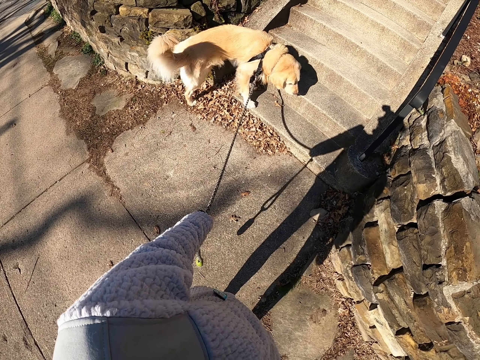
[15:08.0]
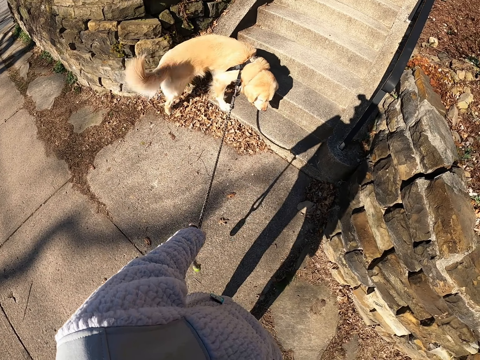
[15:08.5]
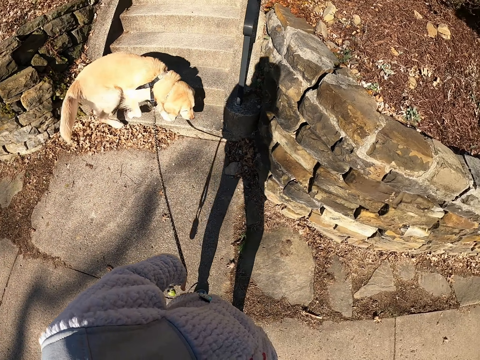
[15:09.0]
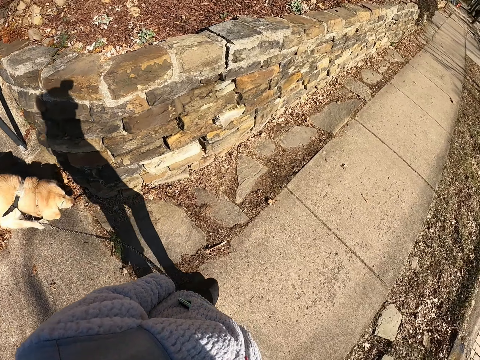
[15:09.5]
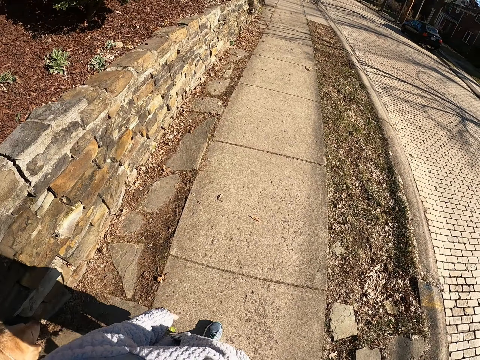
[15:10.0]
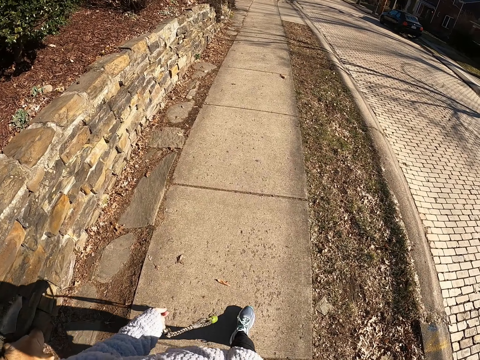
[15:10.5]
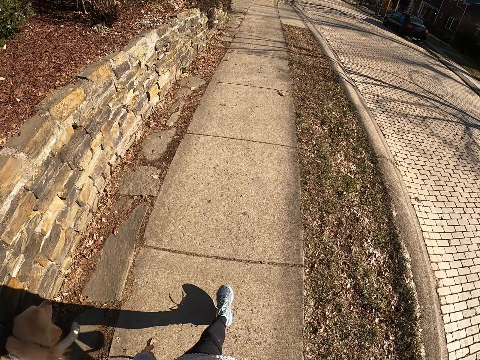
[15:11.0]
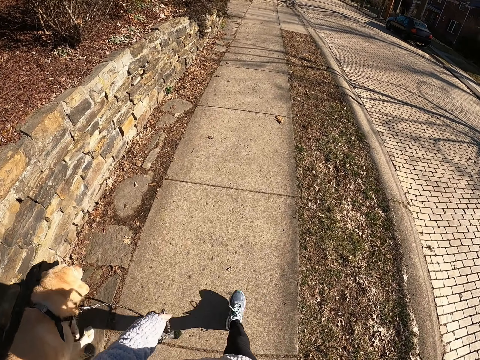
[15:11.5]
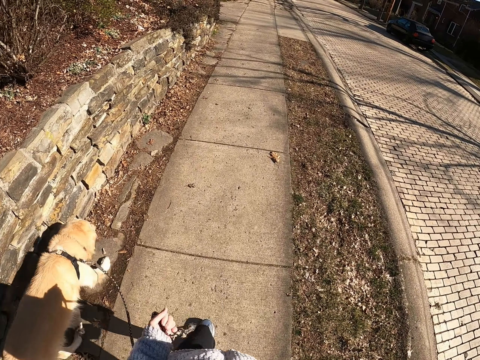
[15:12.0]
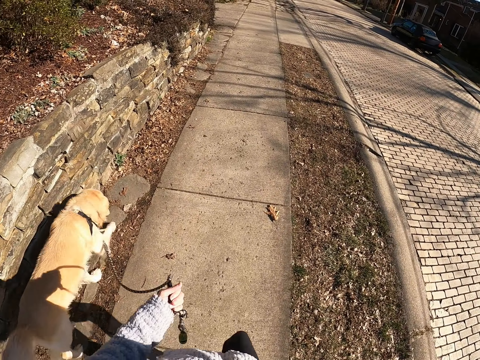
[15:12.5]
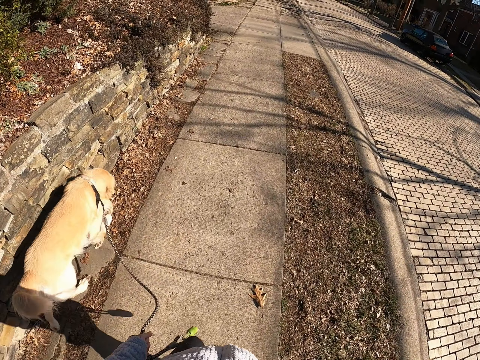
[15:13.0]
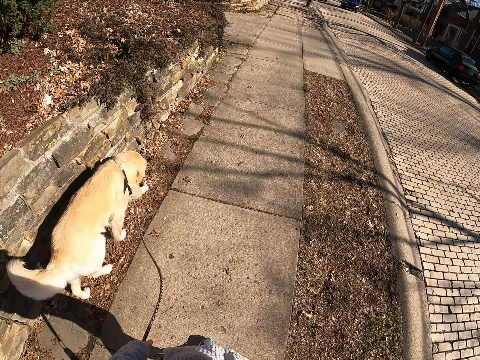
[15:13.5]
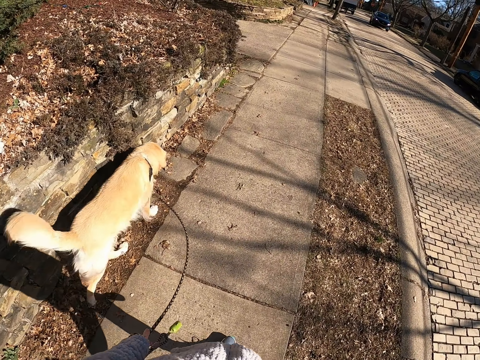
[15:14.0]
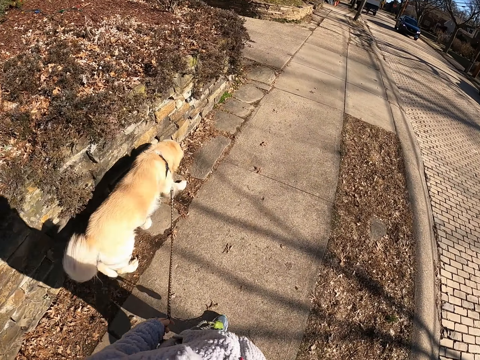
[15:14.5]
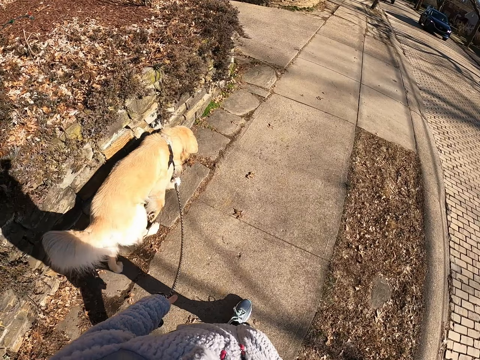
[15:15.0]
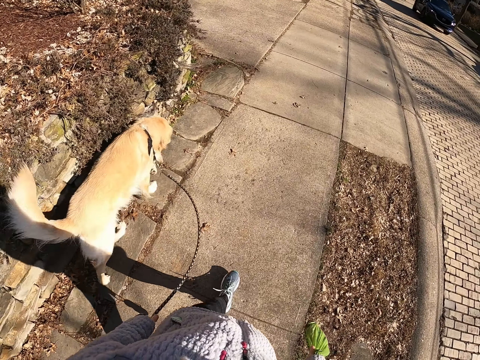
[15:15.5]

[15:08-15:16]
The camera wearer walks on the road with the dog.

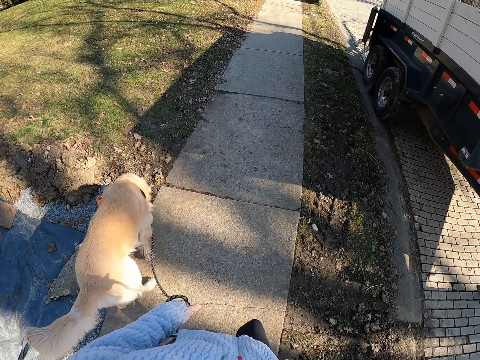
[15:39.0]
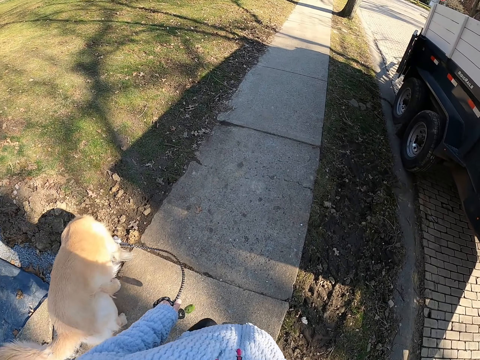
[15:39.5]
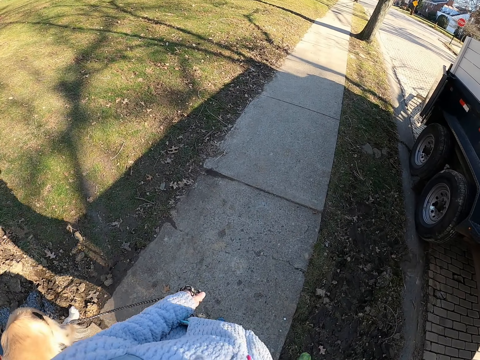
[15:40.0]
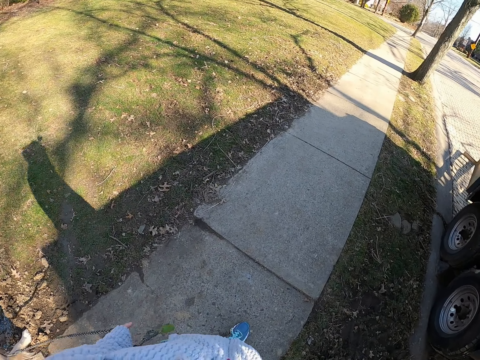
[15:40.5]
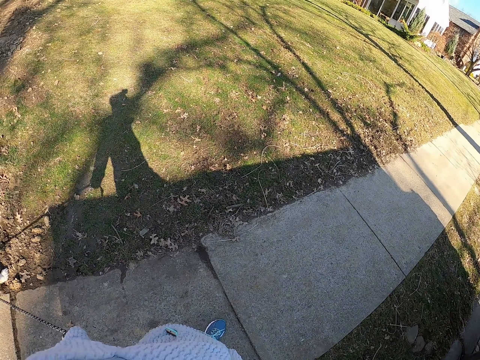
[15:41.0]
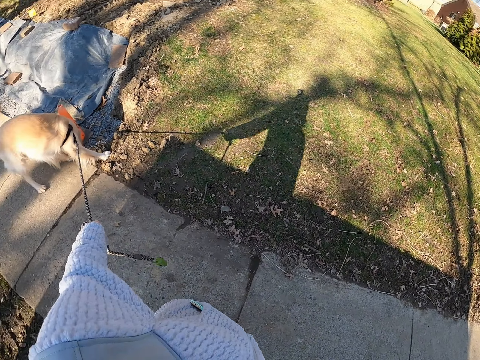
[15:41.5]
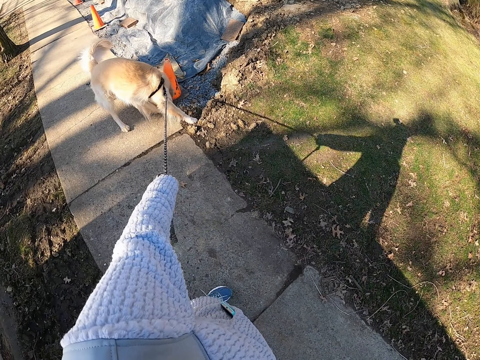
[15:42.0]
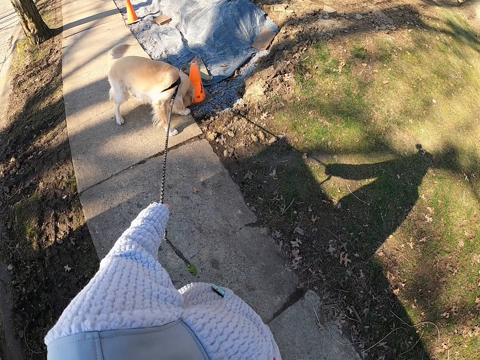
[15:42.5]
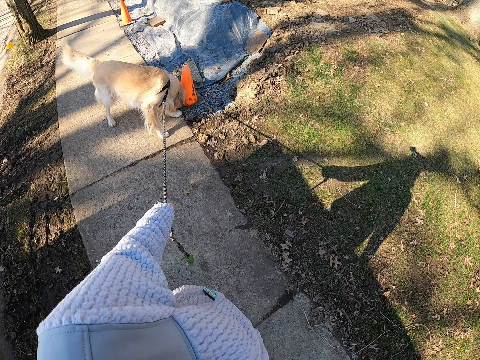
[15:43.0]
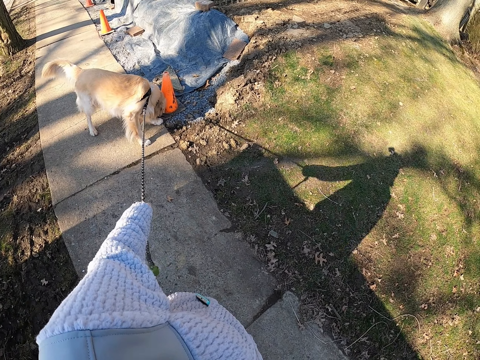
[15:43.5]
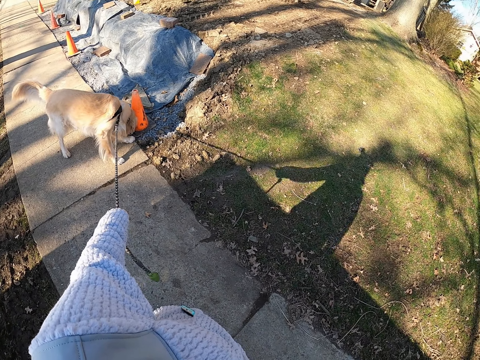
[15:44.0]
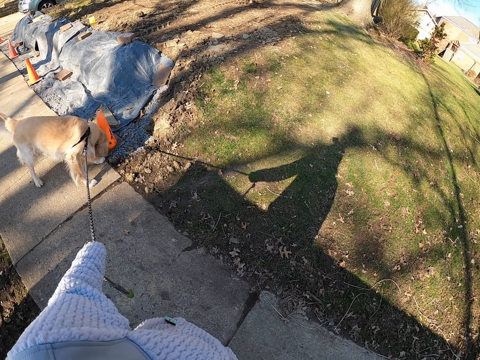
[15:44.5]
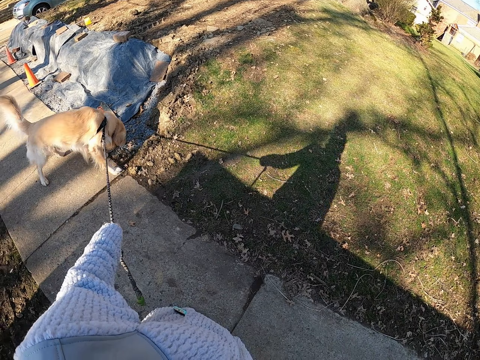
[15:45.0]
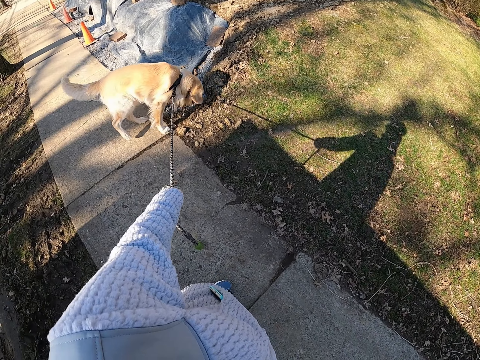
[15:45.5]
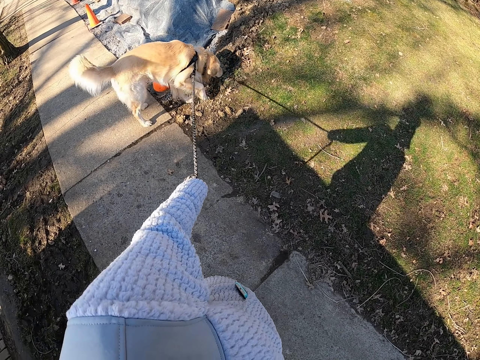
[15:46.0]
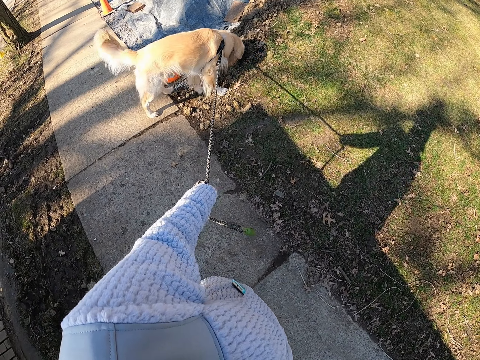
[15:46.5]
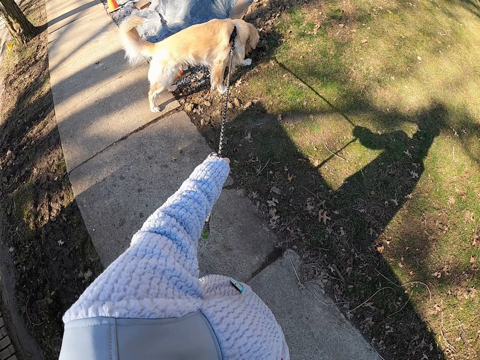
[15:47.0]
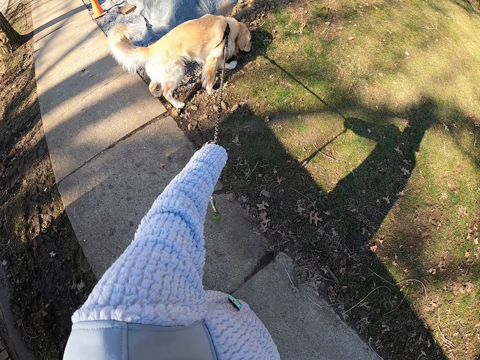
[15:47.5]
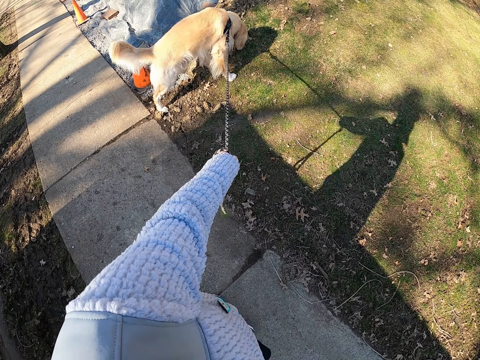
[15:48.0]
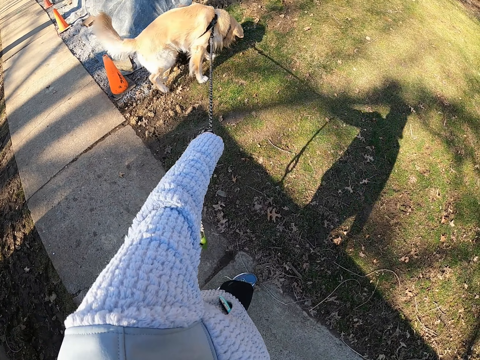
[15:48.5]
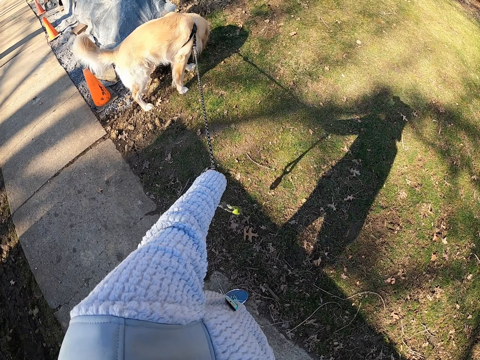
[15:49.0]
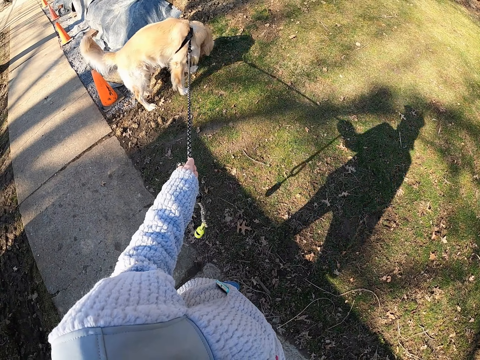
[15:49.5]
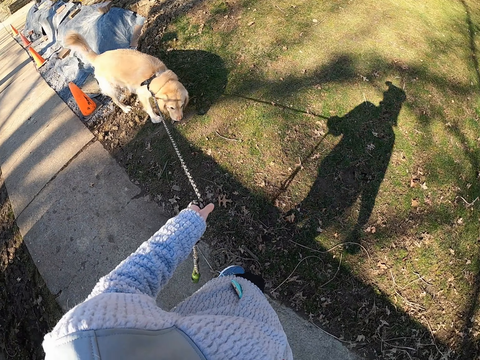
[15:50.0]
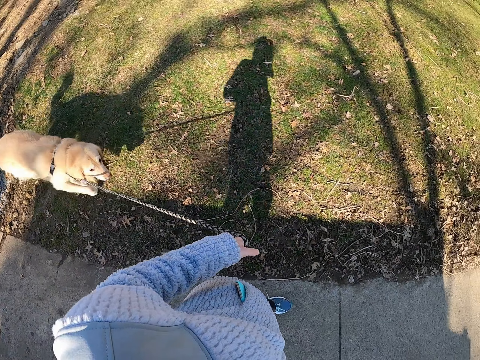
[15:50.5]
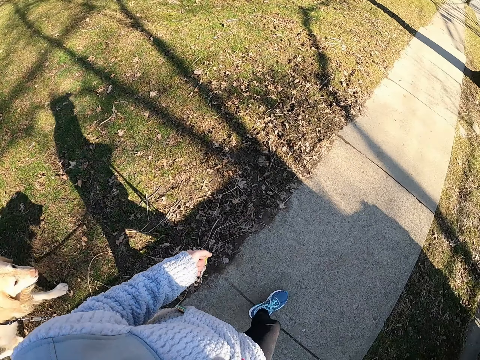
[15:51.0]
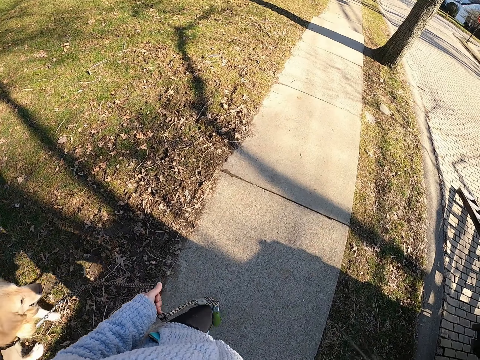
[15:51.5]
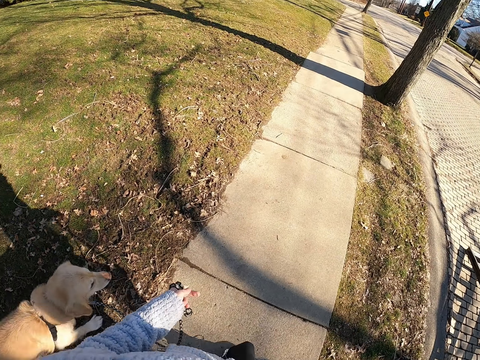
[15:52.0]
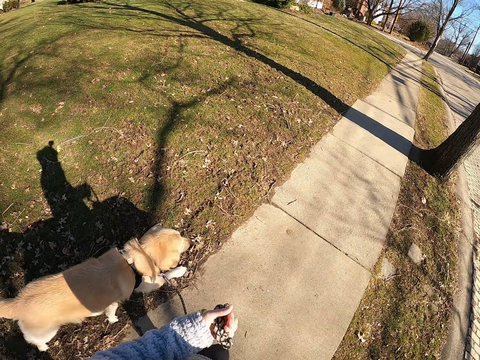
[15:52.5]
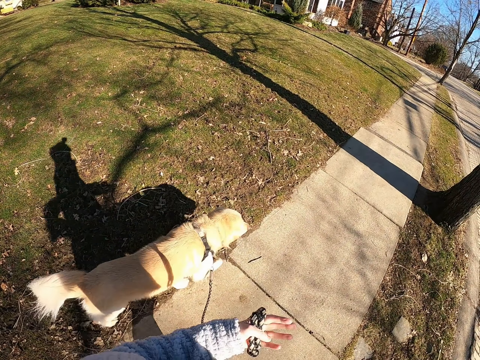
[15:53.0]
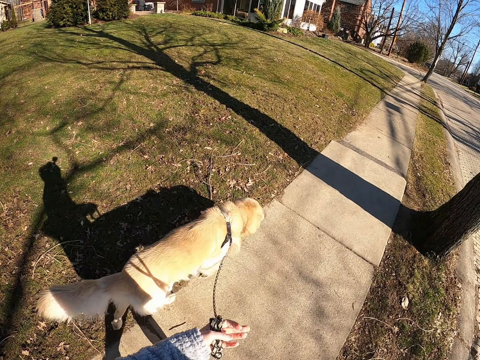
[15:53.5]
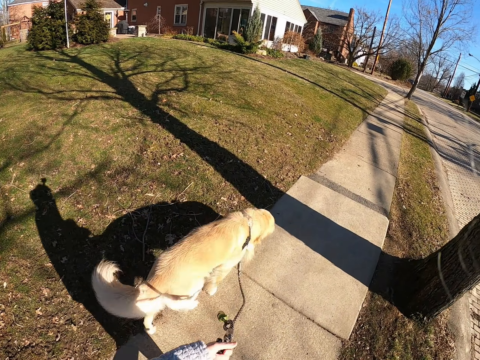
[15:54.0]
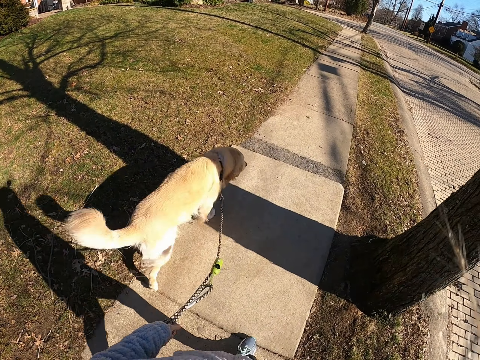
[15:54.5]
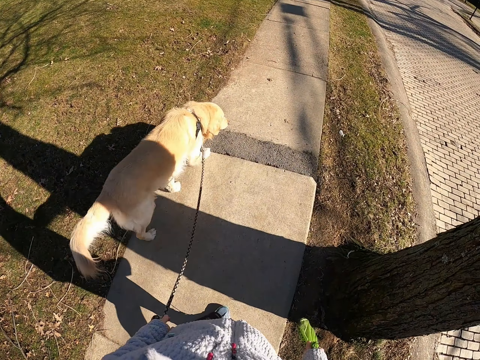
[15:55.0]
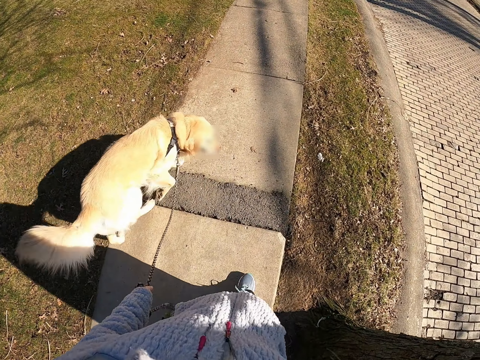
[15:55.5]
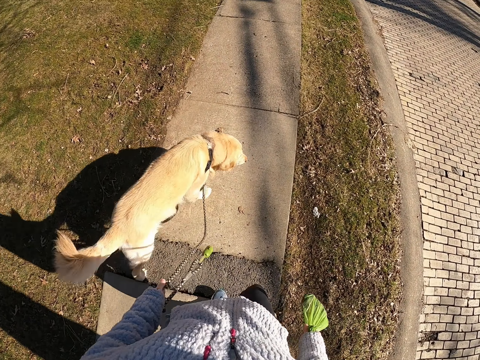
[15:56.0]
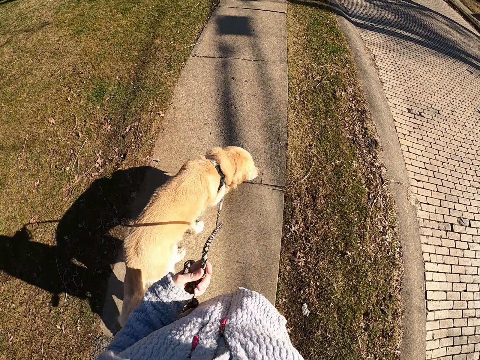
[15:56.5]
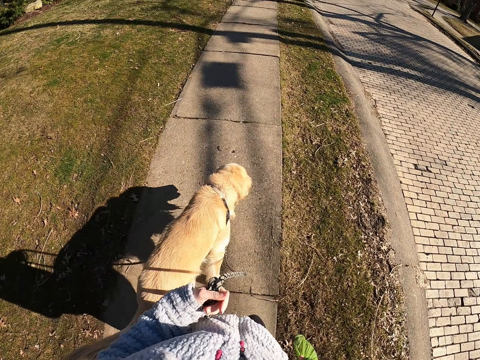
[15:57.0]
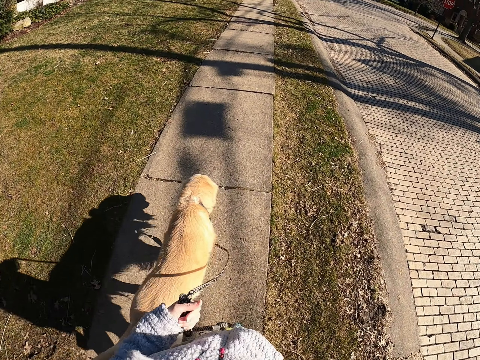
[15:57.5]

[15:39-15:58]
The camera wearer stands on the road with the dog. They stop and pull the leash. They walk along the sidewalk. They walk on the road with the dog.
